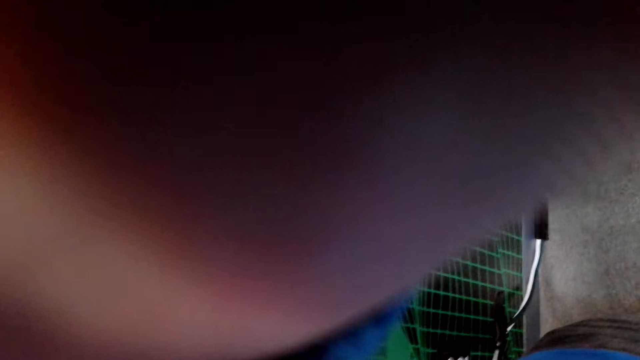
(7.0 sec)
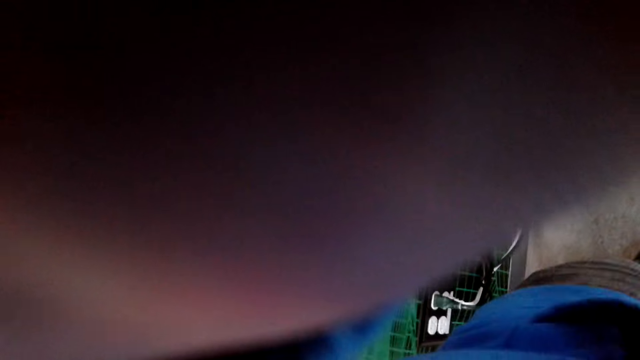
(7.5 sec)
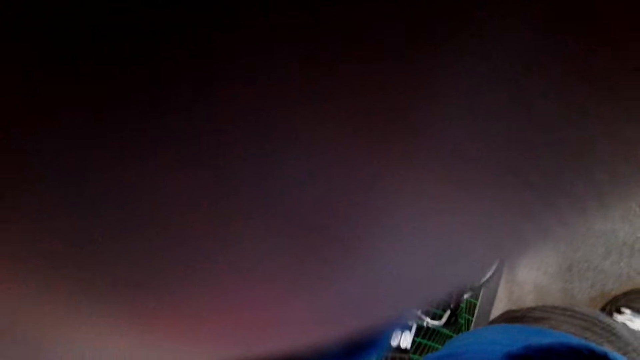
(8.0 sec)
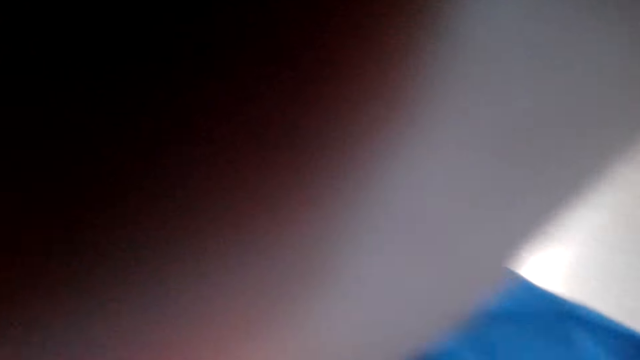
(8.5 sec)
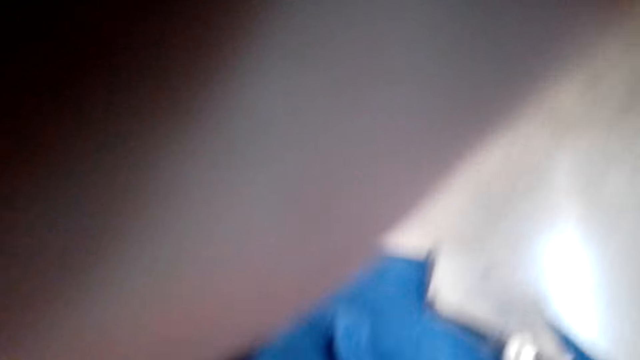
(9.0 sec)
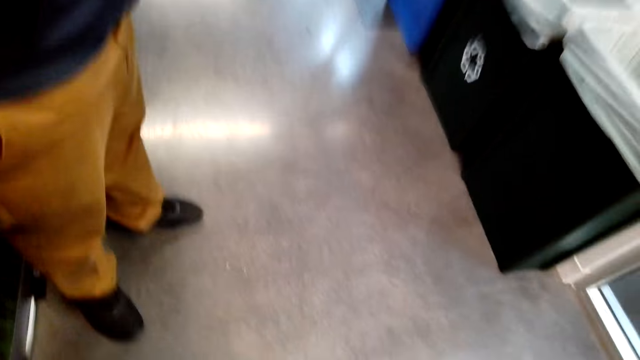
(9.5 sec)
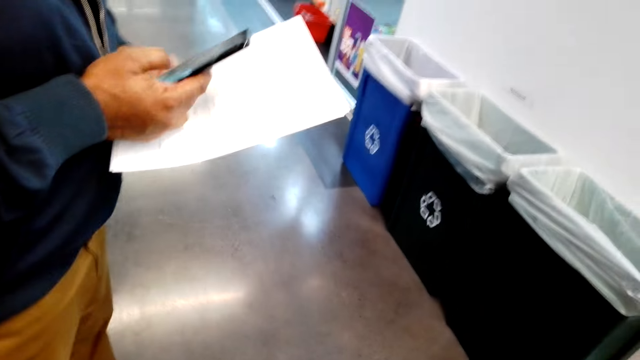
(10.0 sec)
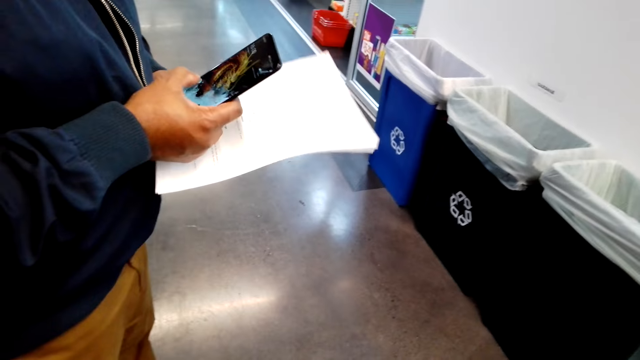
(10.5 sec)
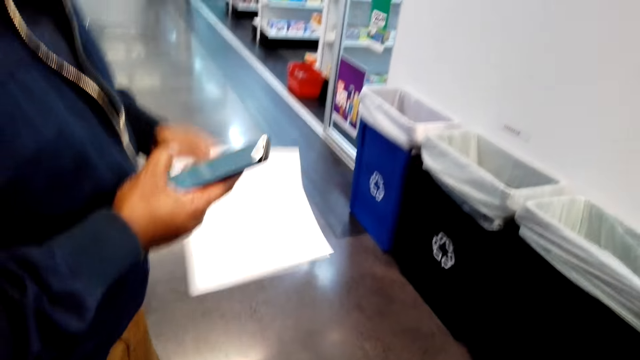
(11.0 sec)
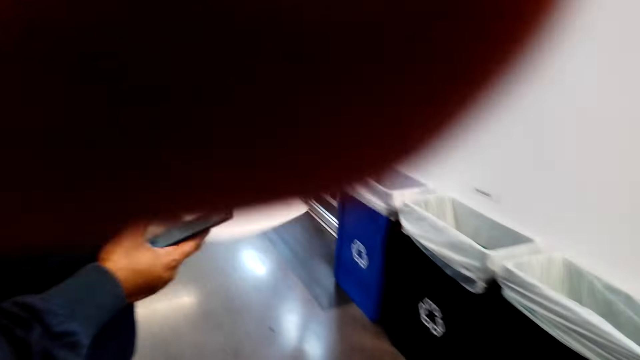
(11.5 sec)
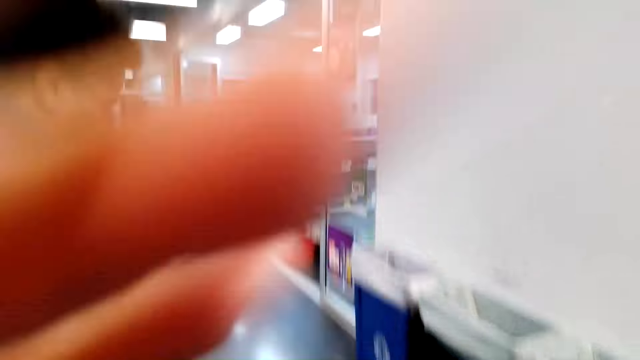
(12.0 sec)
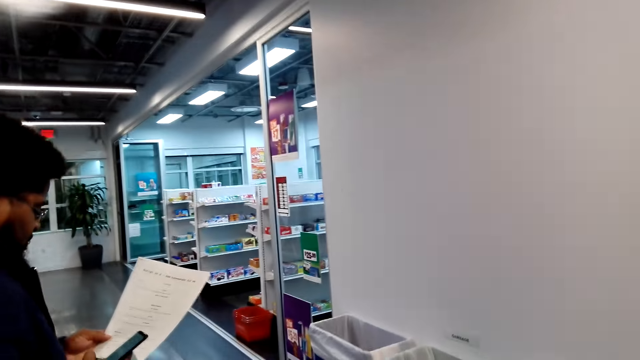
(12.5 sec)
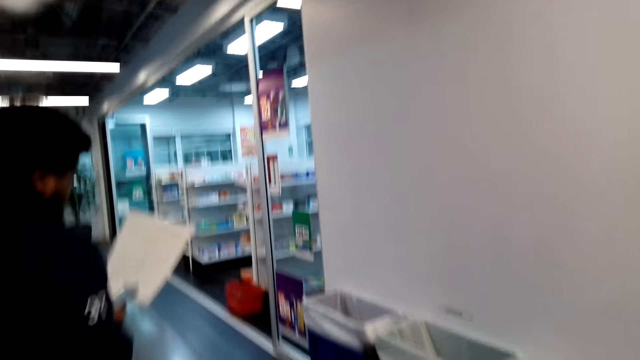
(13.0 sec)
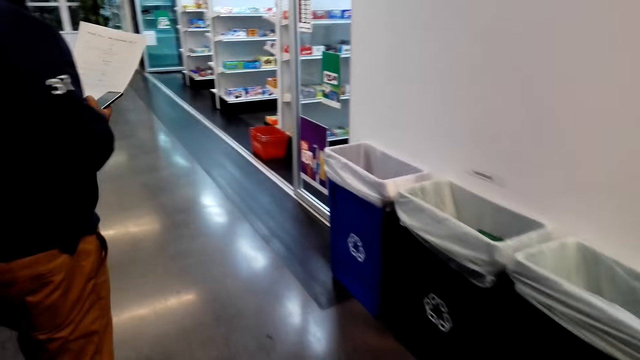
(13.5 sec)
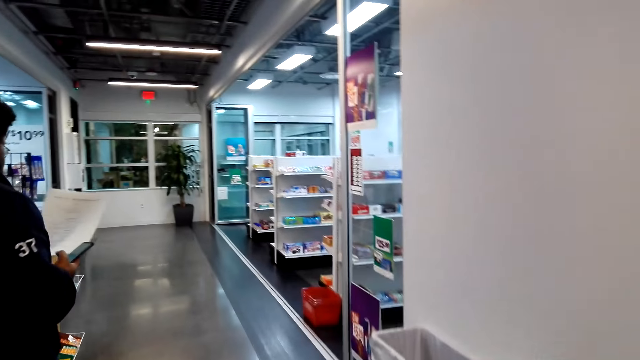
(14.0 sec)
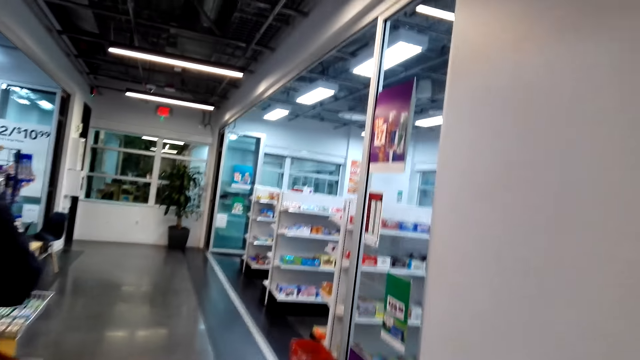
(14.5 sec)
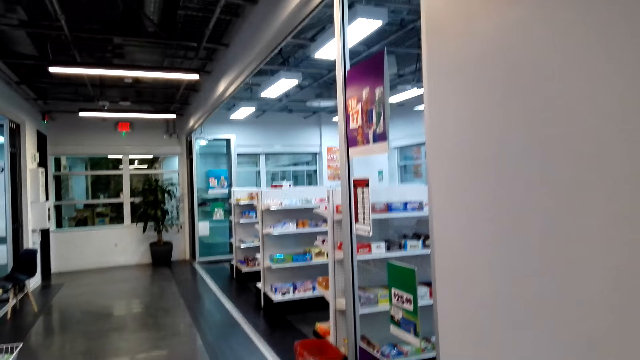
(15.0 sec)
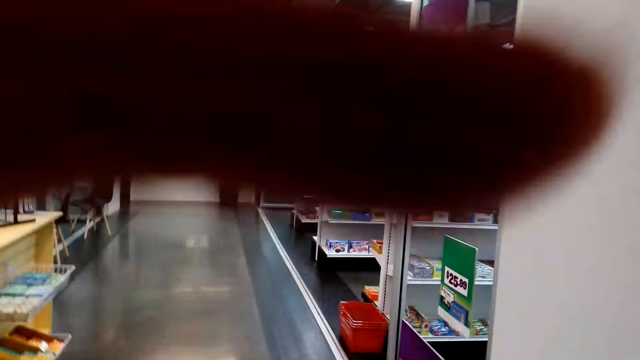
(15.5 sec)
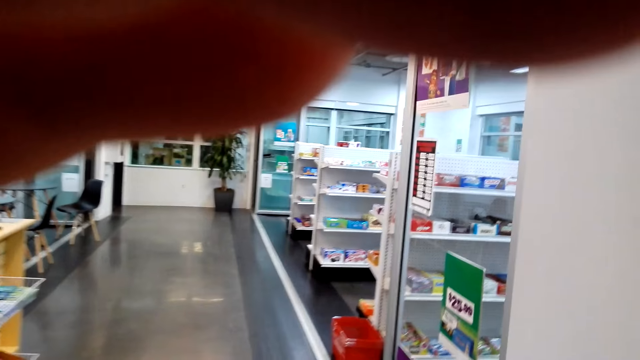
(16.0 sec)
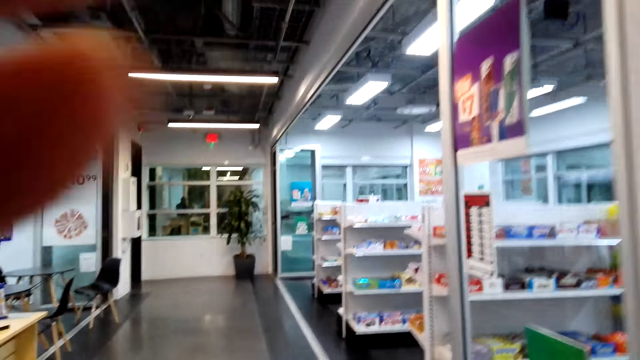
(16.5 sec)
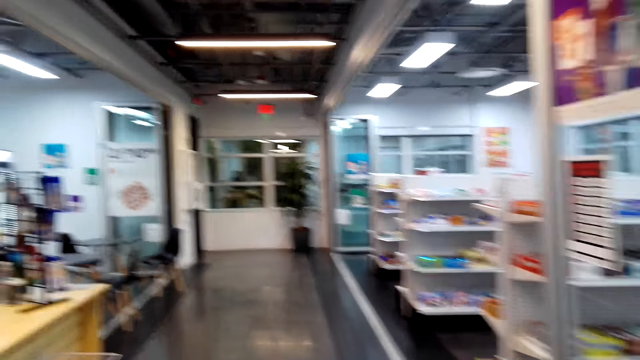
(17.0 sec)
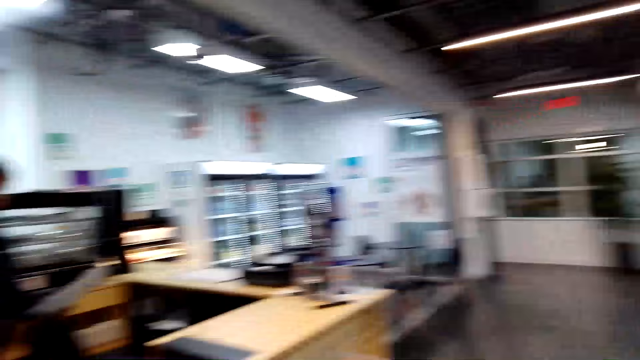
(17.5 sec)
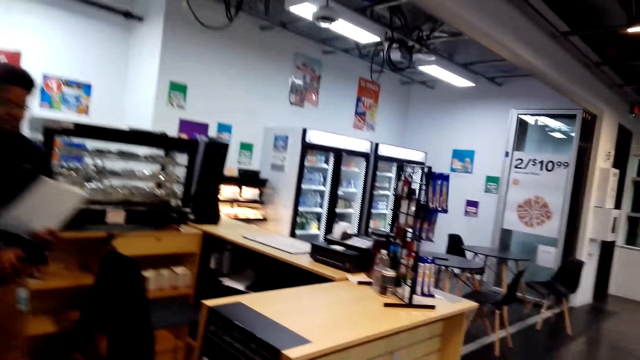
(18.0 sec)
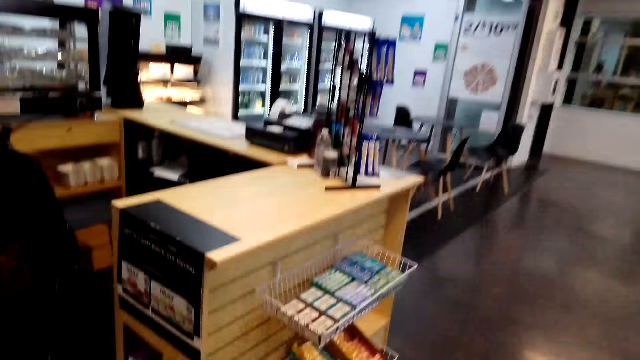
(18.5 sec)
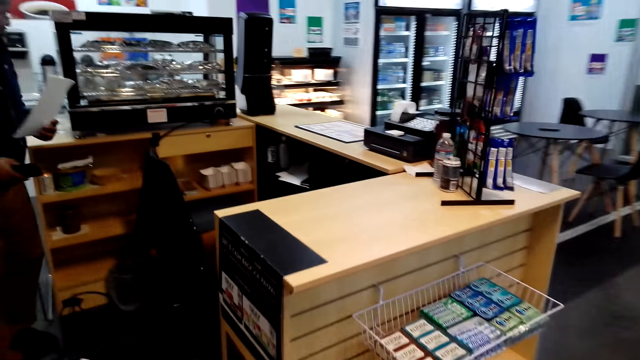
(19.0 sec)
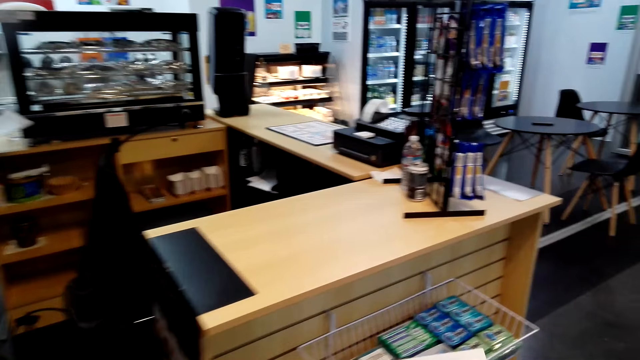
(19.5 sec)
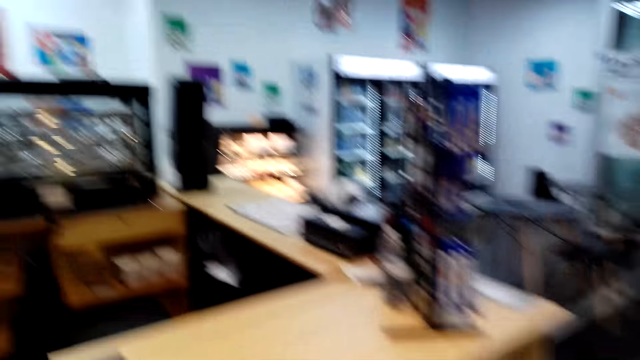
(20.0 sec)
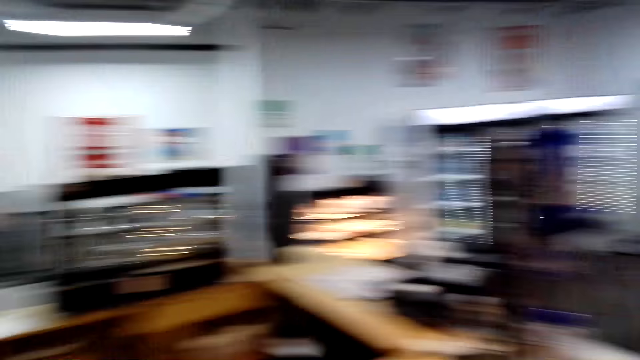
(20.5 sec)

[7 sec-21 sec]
The camera wearer puts the camera into focus. A person uses a phone. The person walks around. The camera wearer adjusts the camera. They walk around the room.

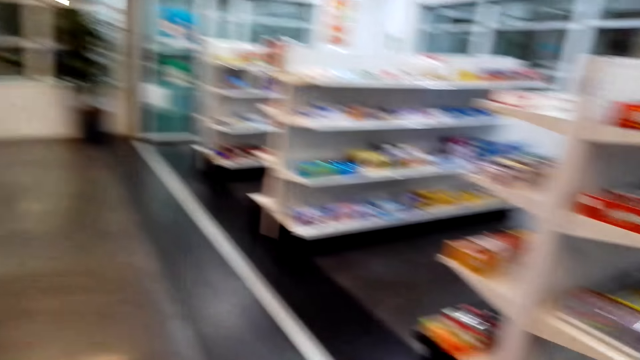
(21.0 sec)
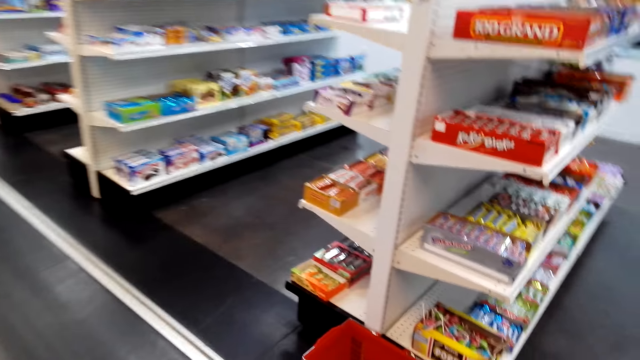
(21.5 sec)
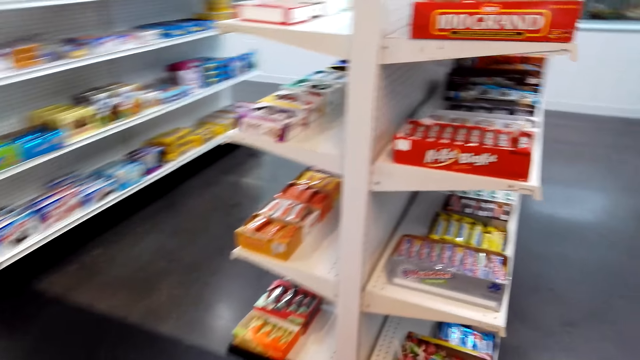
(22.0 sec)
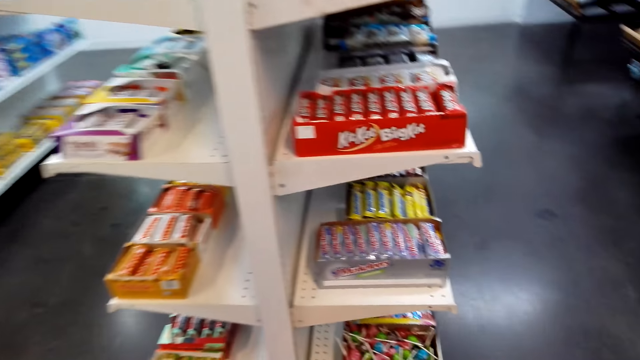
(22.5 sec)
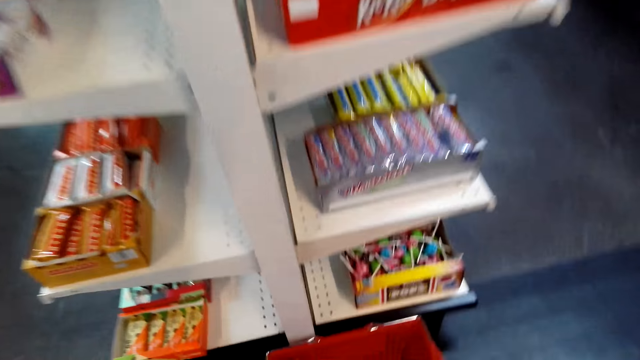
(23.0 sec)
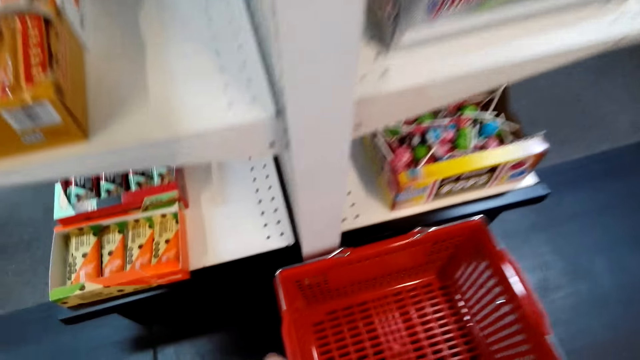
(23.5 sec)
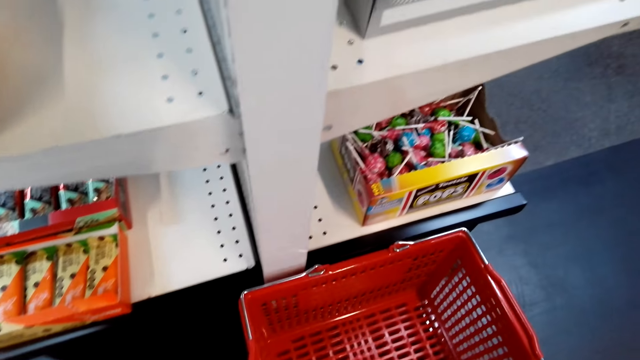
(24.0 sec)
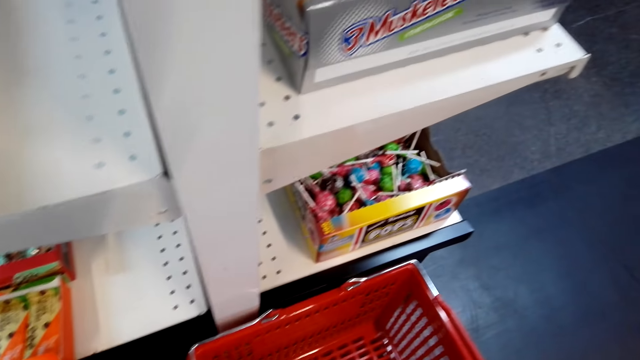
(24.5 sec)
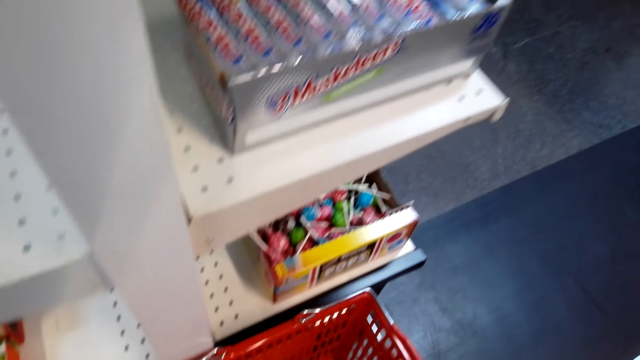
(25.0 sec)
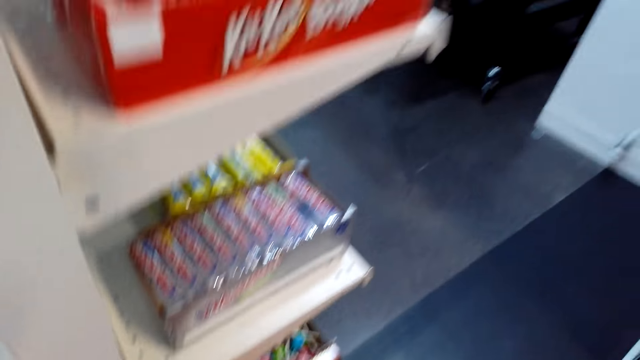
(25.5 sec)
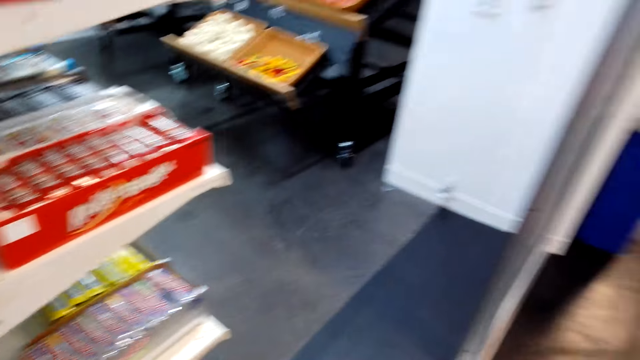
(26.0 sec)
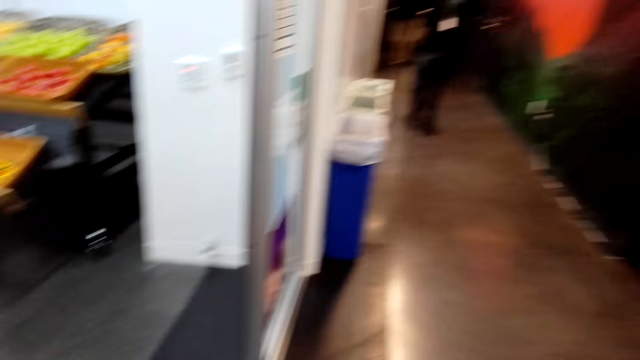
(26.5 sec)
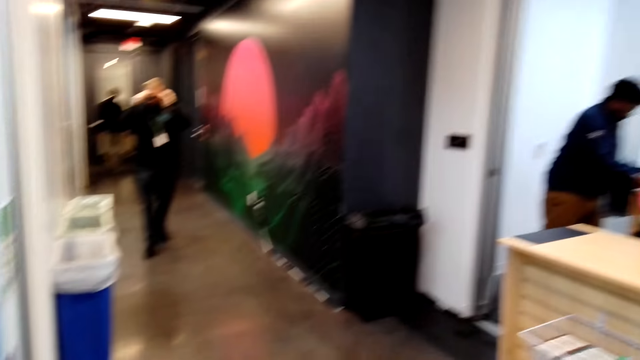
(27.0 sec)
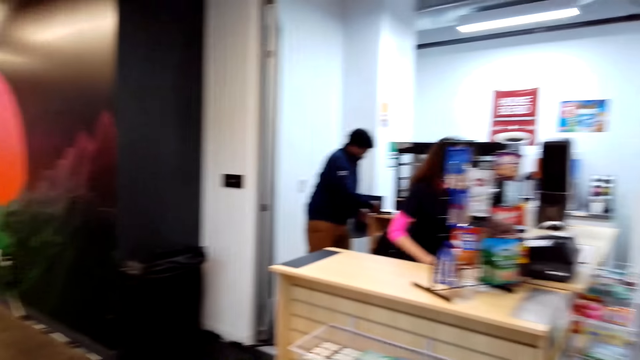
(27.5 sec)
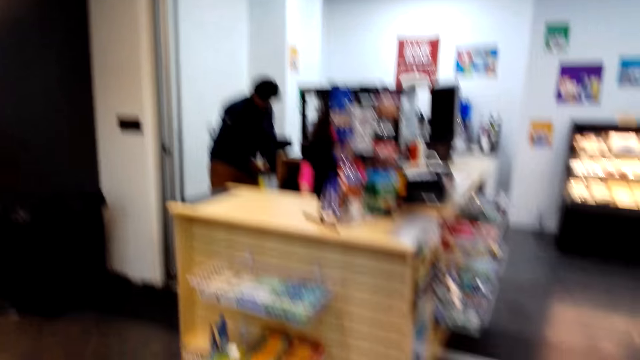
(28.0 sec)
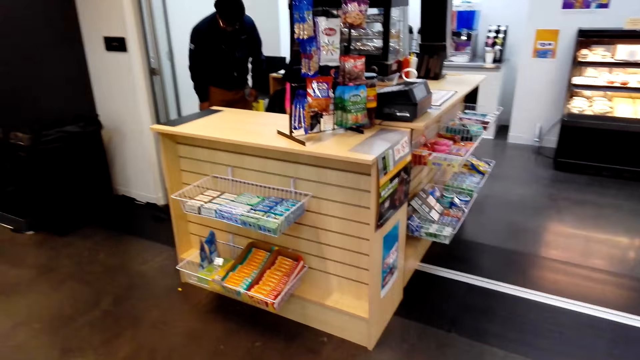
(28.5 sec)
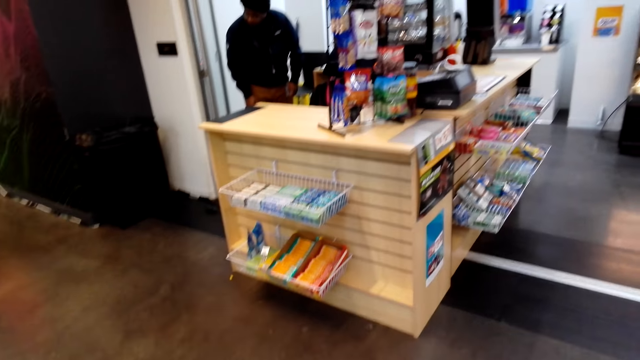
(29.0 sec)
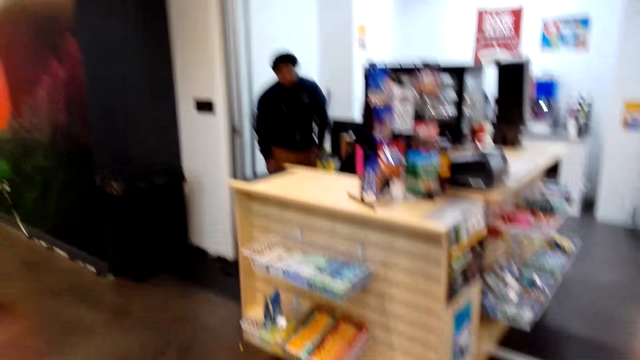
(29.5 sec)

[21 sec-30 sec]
The camera wearer looks around. They pick up a shopping basket or trolley.
